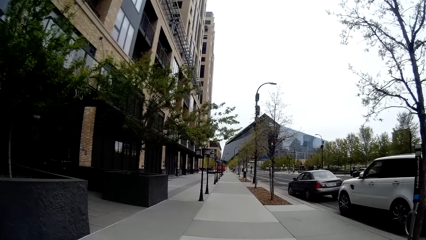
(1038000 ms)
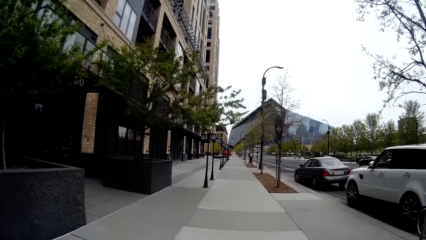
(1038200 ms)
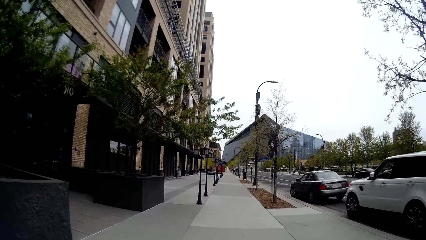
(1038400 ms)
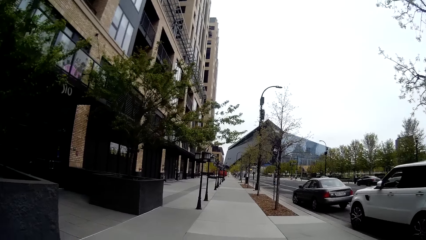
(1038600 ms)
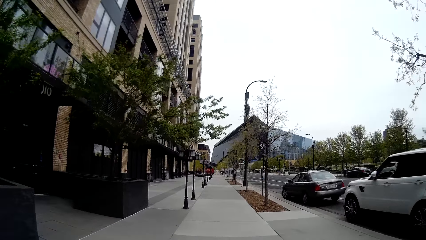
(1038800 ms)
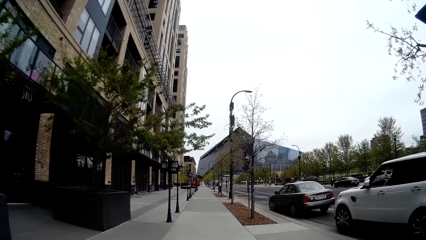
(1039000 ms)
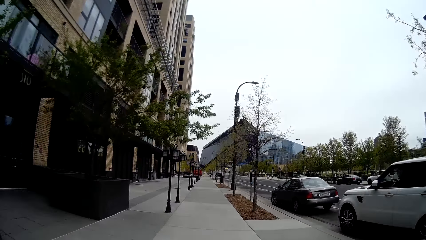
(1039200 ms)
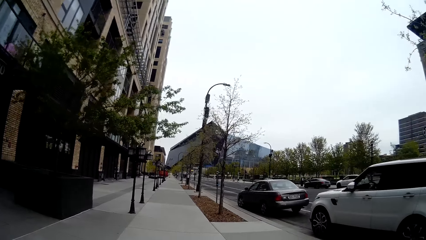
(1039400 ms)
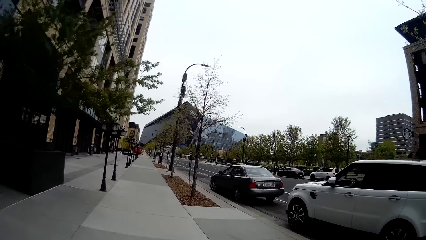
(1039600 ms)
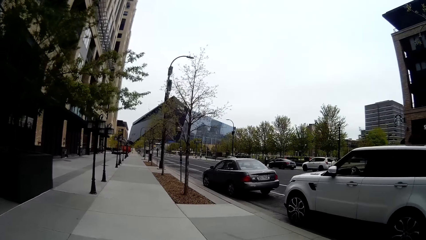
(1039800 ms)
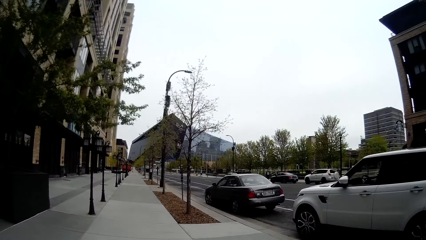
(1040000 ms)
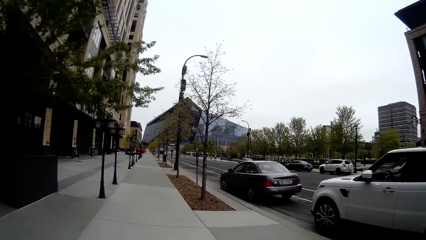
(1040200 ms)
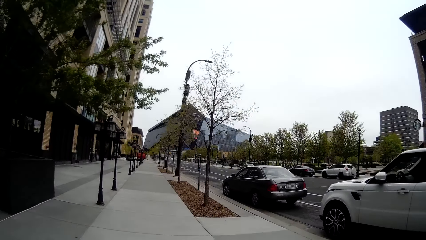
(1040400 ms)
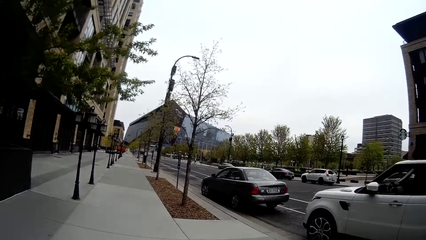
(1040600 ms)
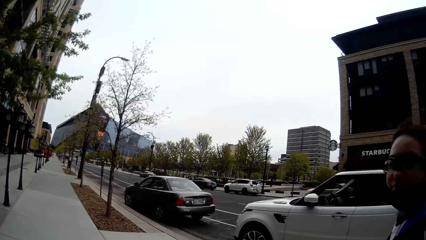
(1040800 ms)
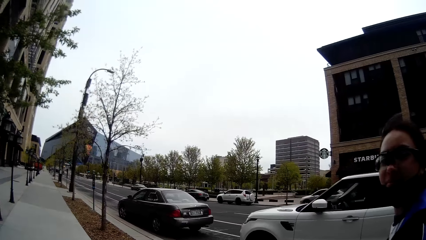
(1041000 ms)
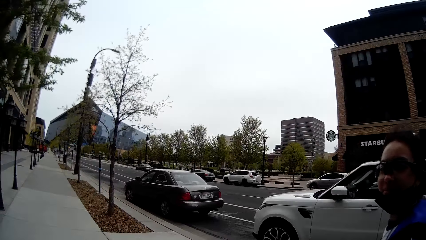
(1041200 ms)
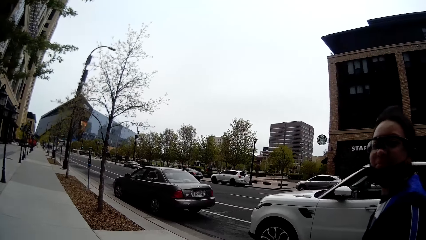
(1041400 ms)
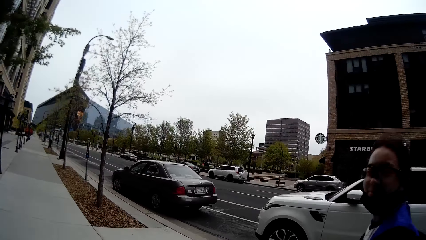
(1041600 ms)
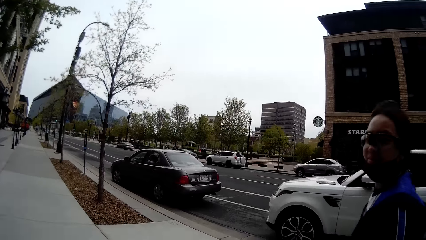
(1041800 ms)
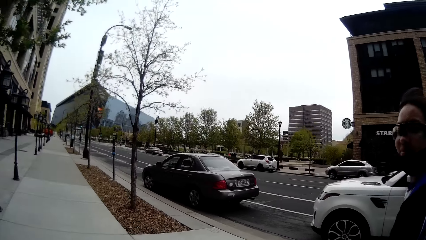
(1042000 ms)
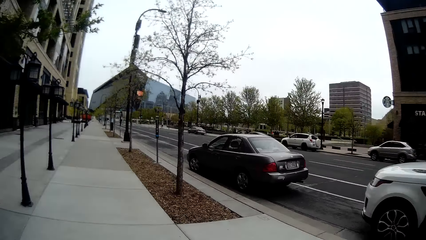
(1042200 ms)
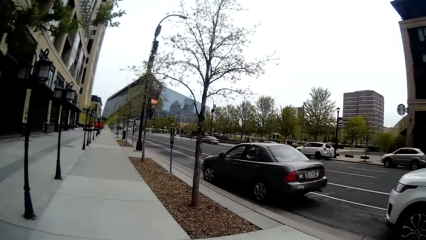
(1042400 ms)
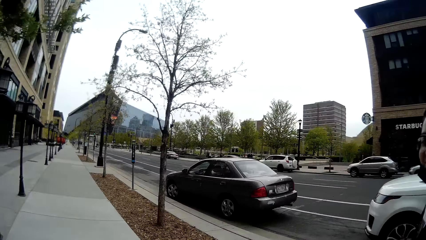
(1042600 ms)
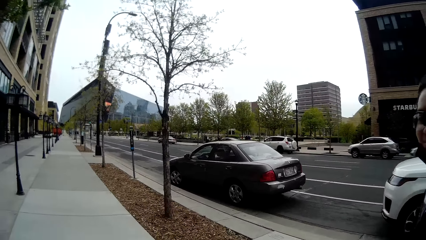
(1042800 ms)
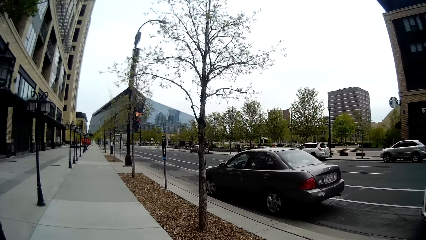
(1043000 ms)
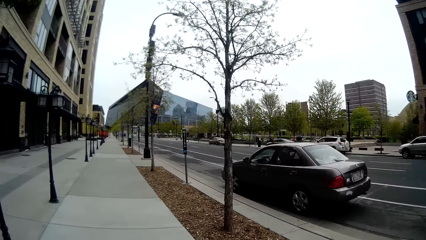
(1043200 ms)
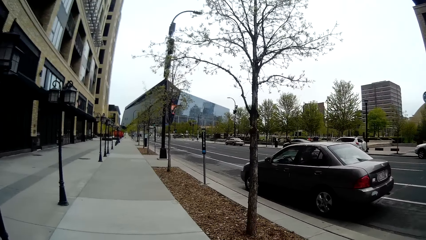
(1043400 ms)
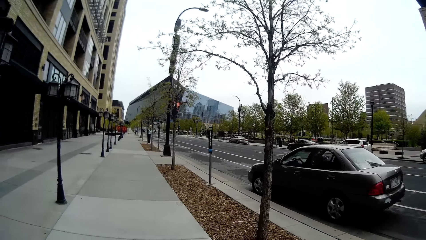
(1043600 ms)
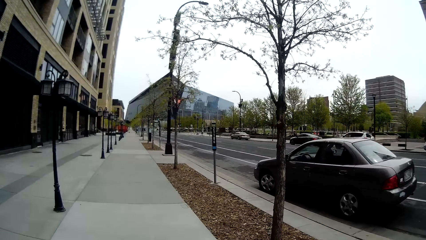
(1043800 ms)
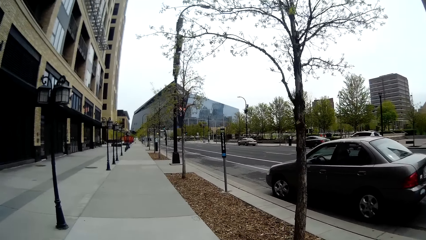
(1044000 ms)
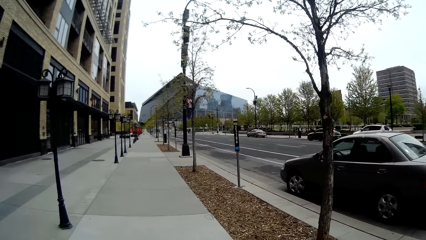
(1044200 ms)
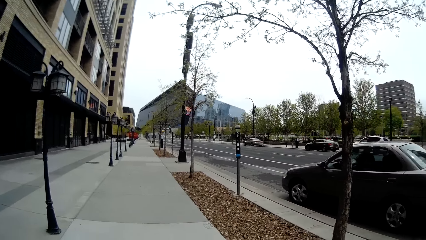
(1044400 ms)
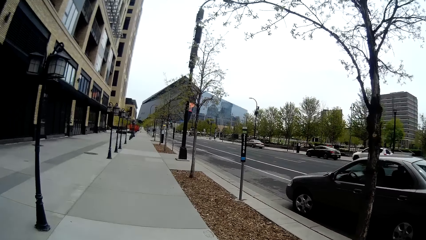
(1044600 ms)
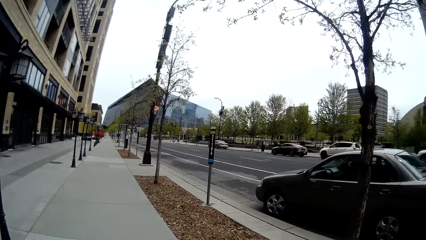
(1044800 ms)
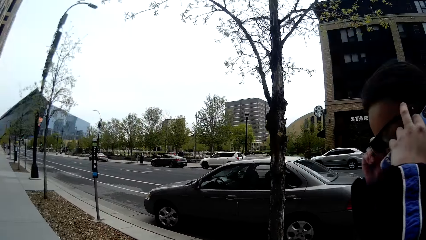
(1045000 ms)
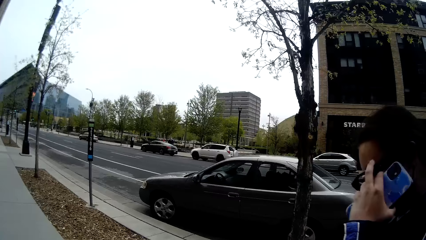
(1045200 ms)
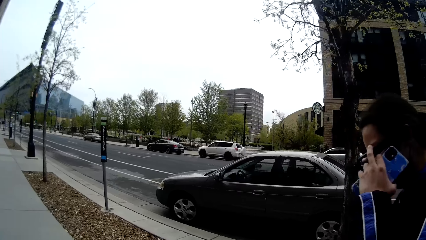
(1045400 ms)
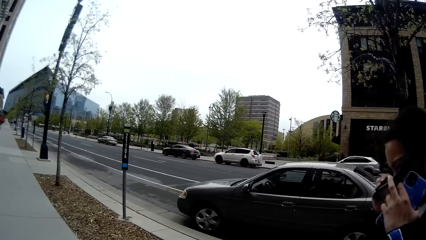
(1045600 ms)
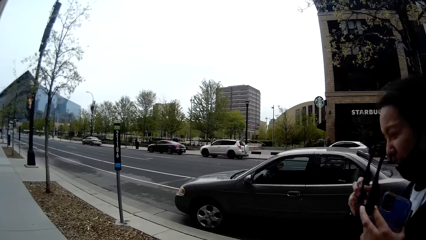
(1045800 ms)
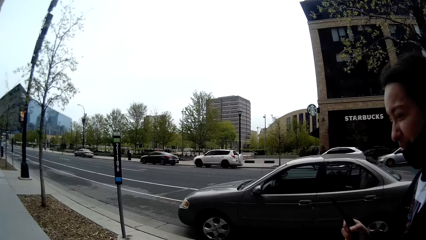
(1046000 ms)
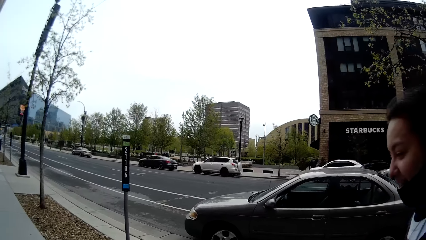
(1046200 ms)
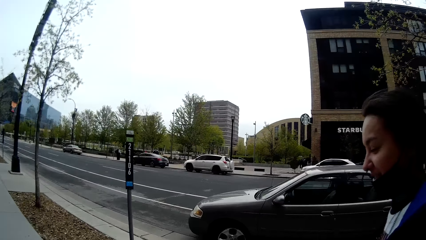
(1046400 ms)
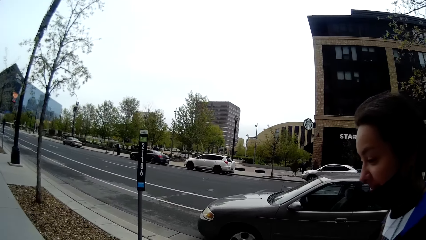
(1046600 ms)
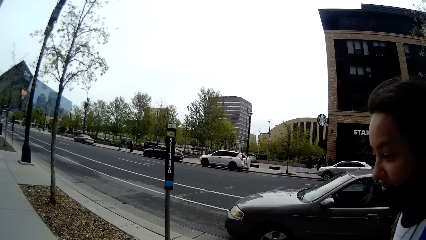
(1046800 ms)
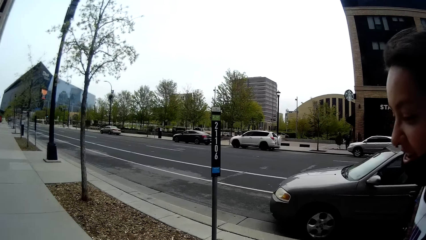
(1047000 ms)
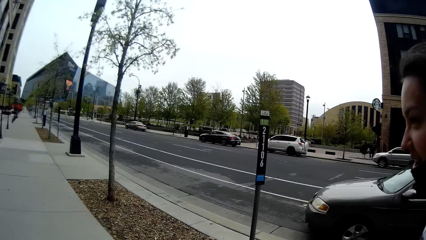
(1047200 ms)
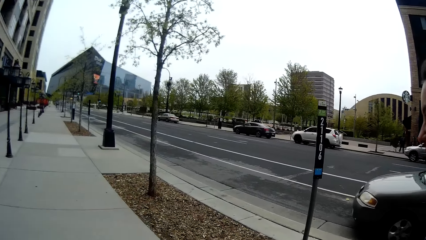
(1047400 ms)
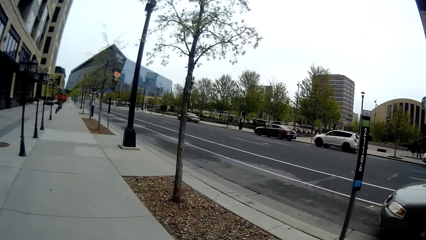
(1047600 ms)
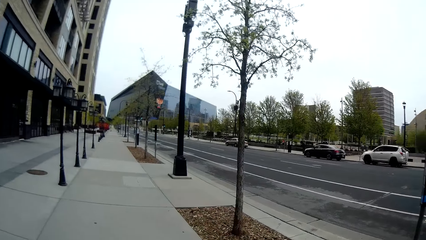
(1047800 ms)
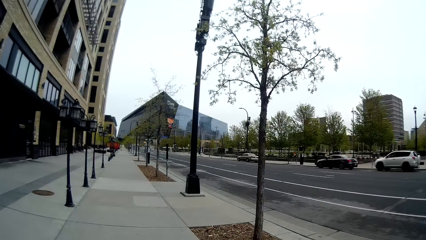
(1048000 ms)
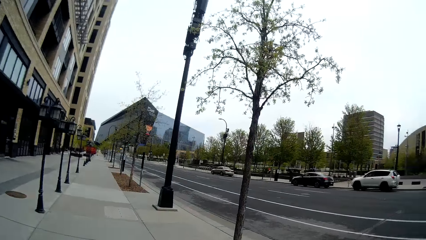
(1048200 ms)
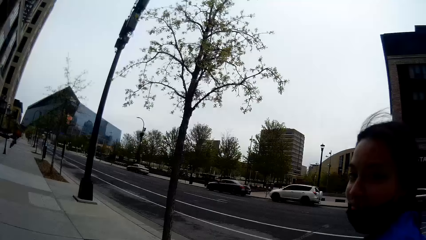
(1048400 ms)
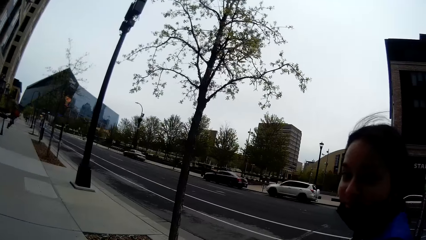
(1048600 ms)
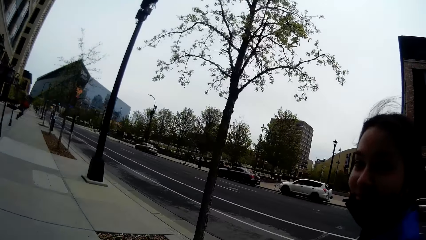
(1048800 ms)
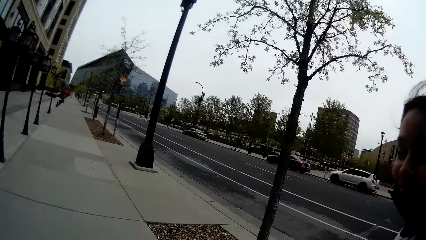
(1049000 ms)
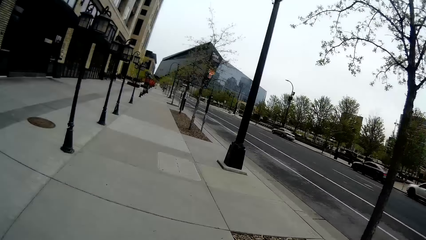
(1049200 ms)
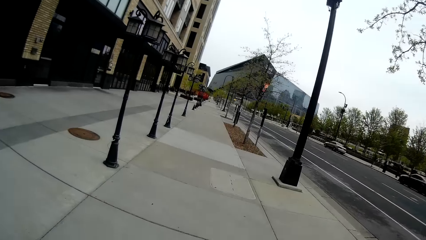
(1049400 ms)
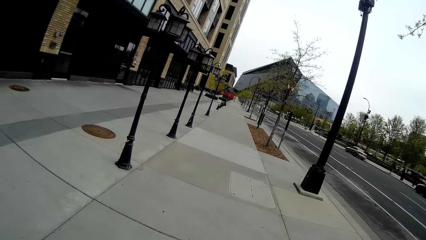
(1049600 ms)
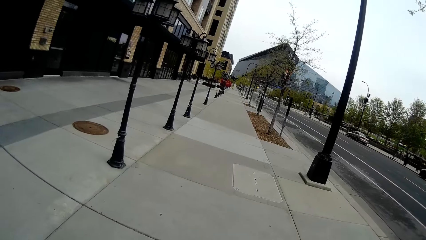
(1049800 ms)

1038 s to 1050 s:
The camera wearer looks at the woman. They interact with the woman. The woman removes a glass on her face with both hands. The woman talks to the camera wearer.
